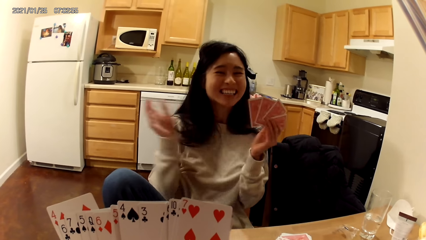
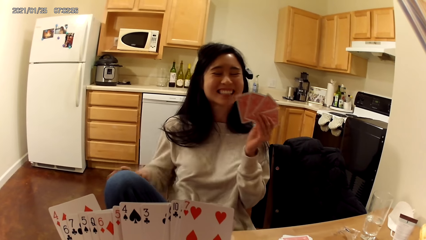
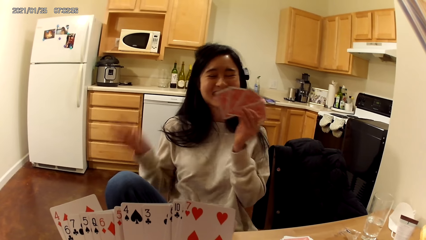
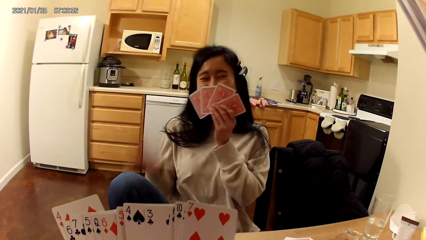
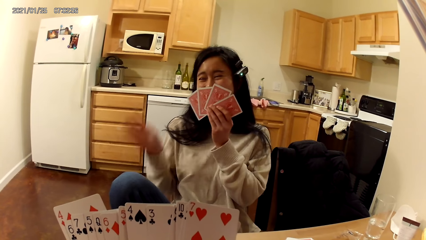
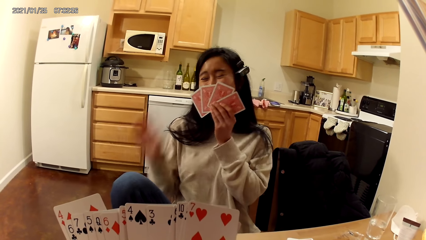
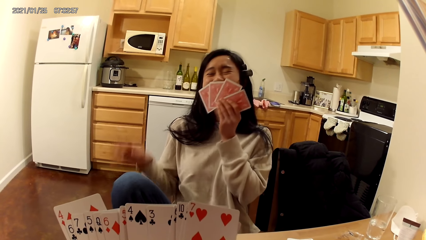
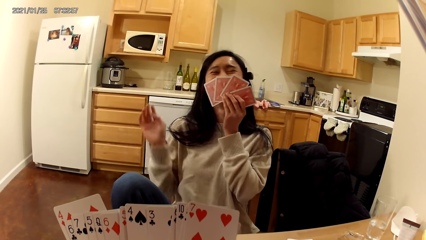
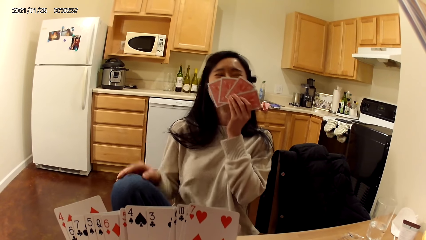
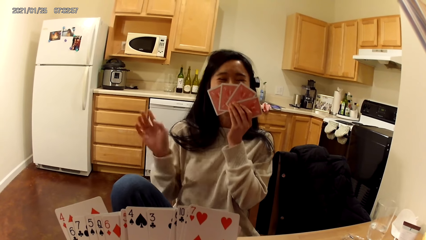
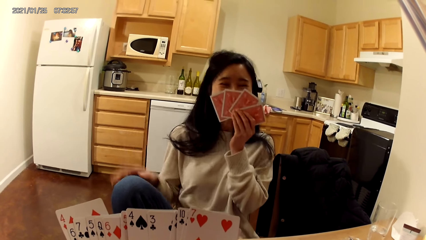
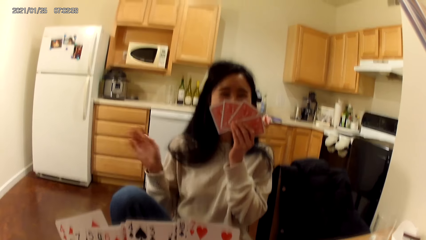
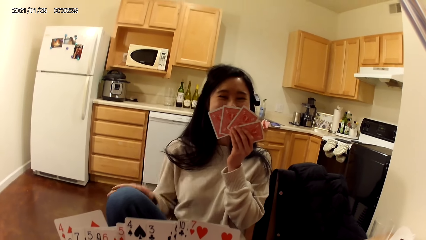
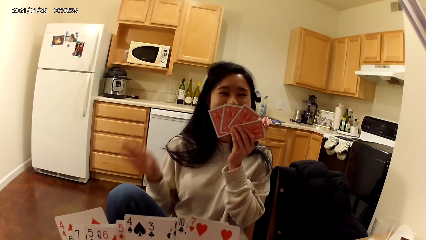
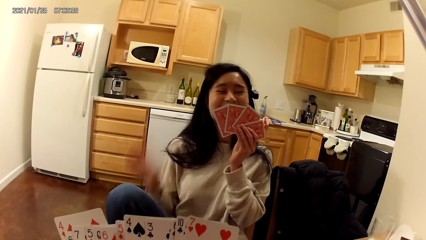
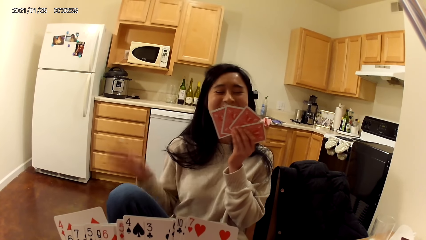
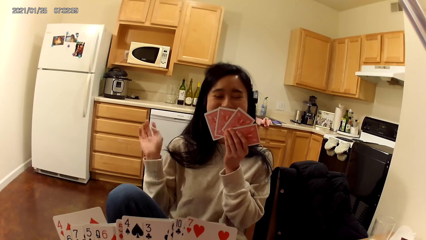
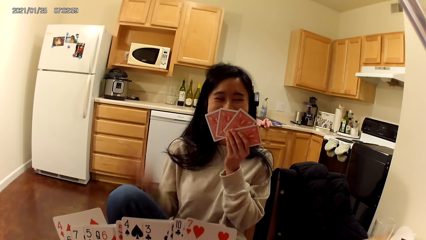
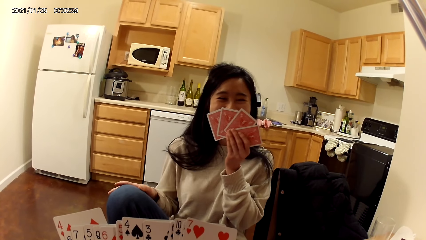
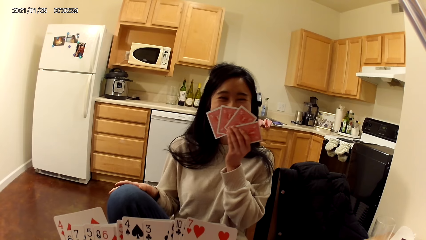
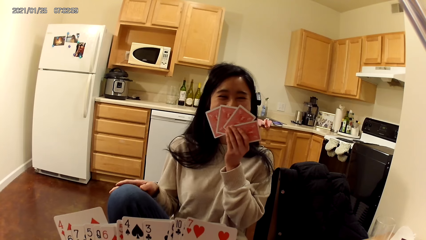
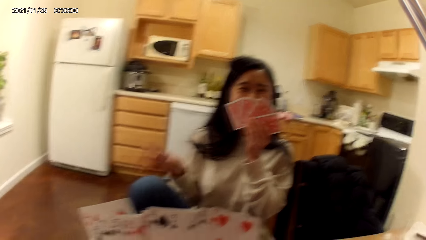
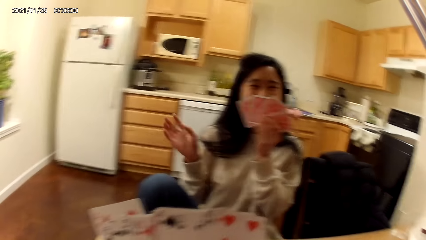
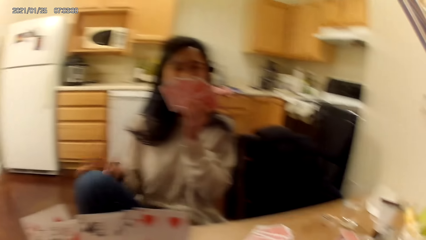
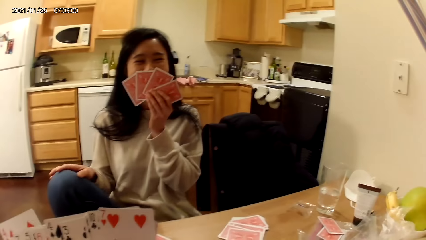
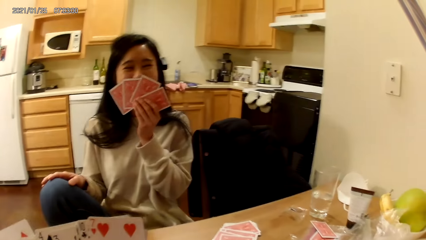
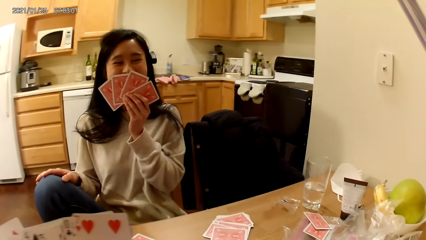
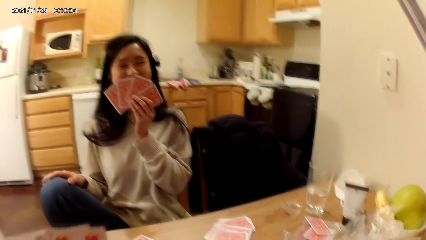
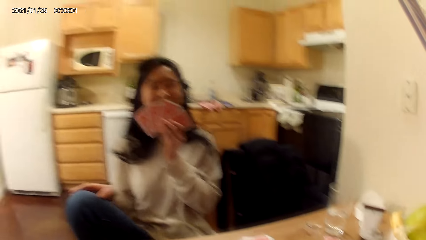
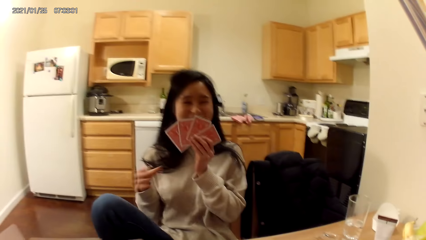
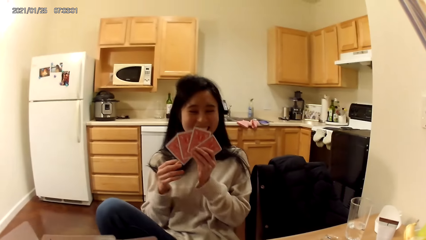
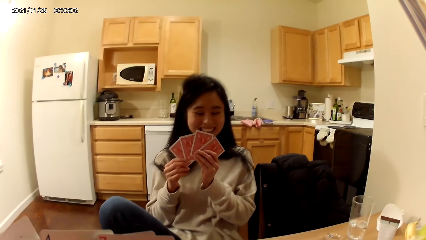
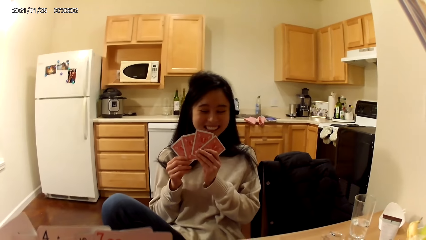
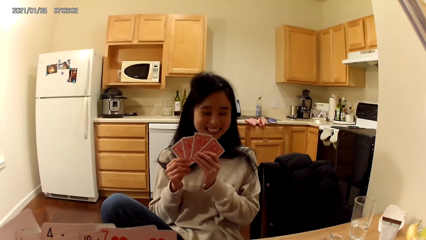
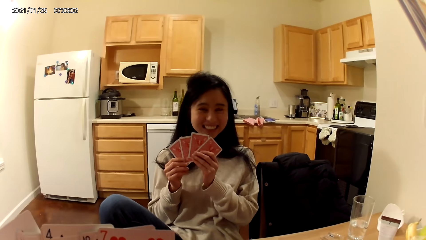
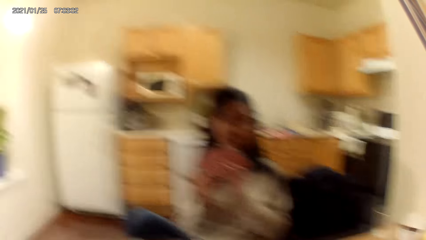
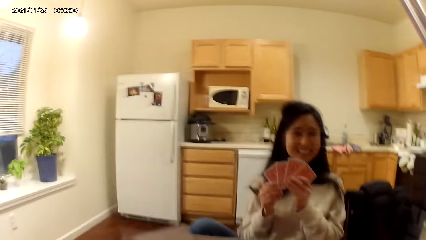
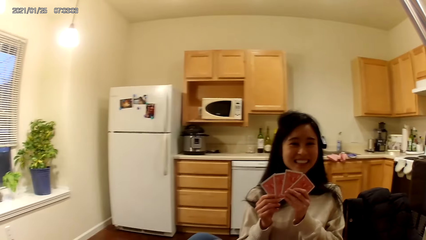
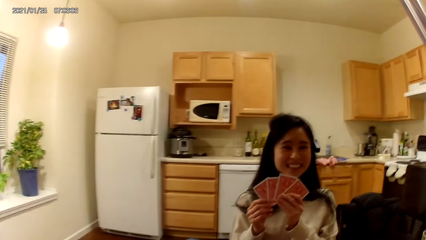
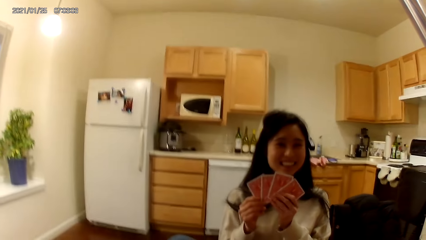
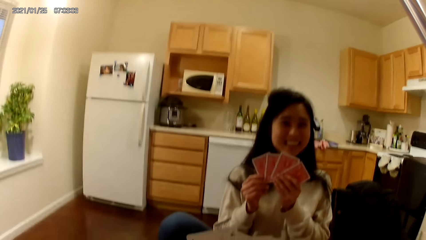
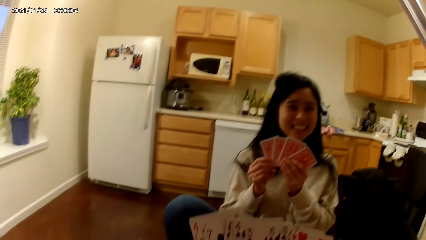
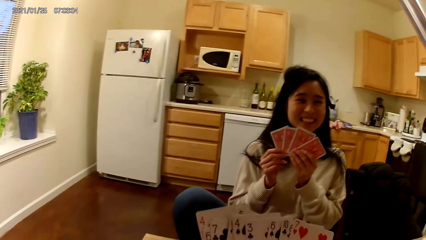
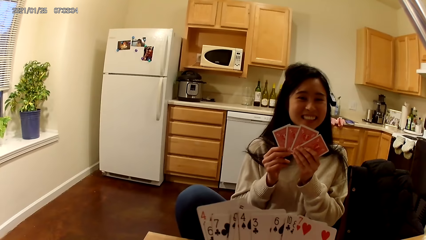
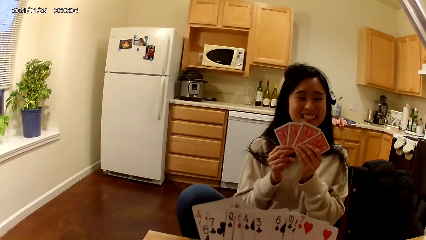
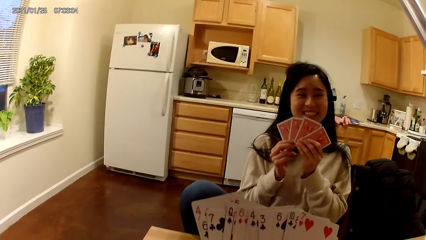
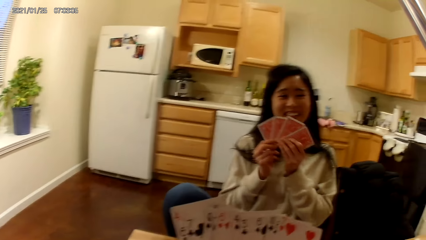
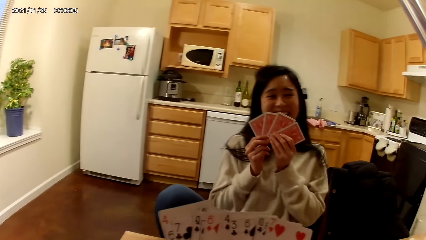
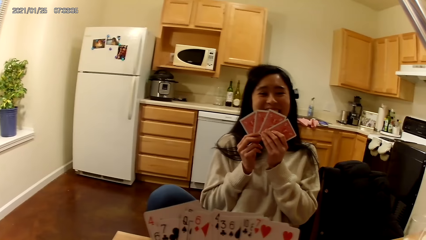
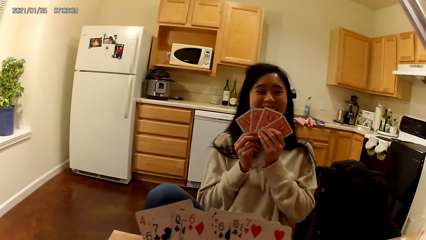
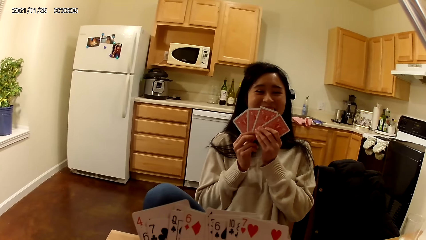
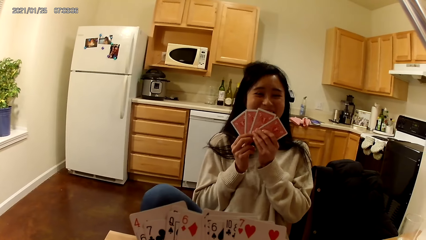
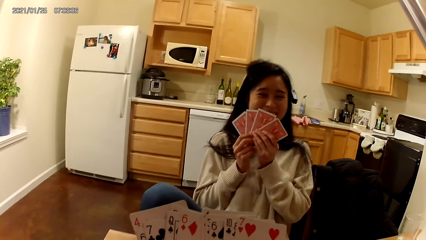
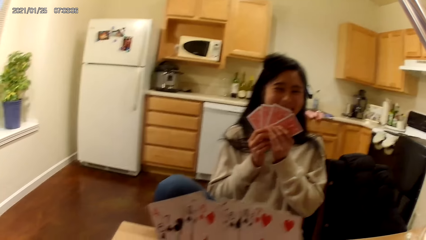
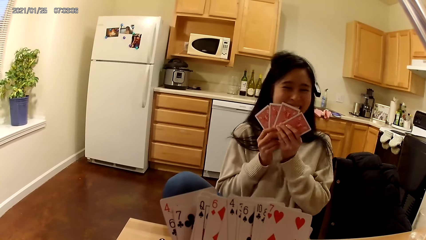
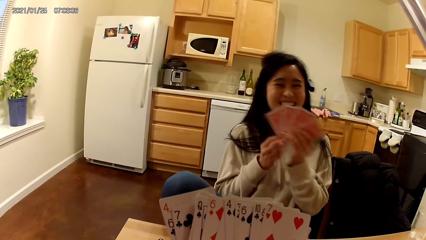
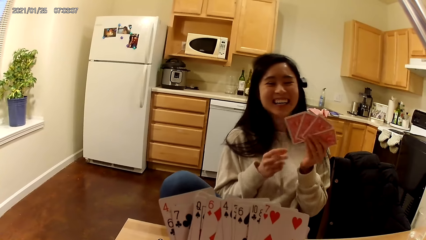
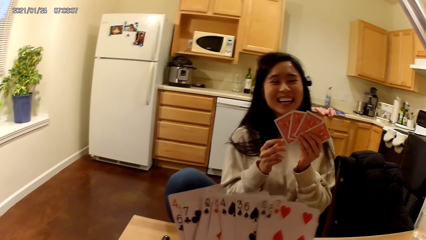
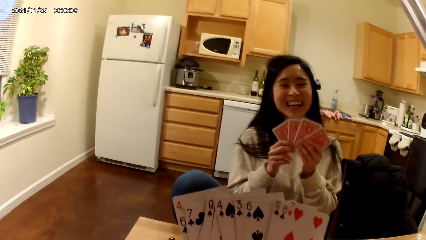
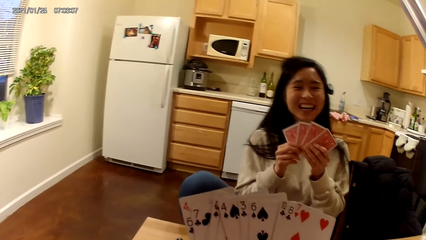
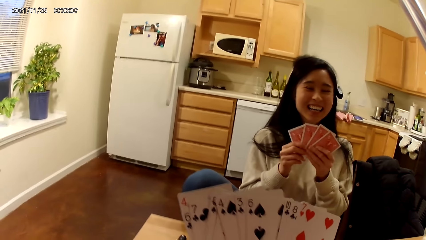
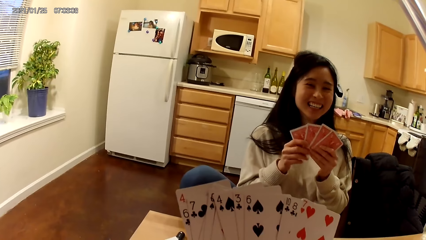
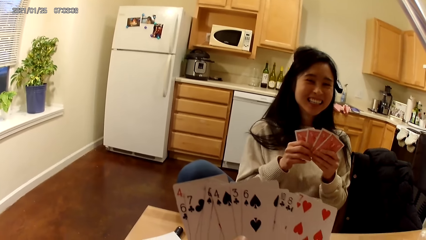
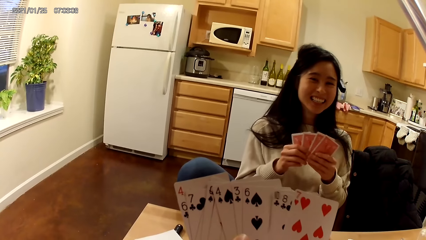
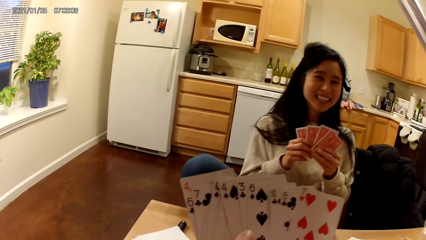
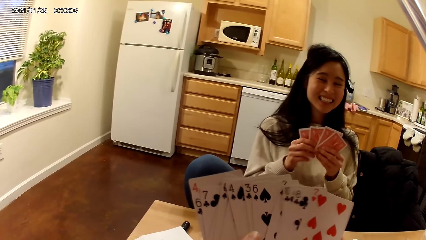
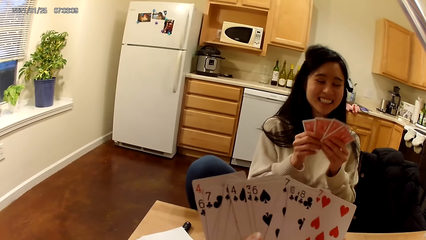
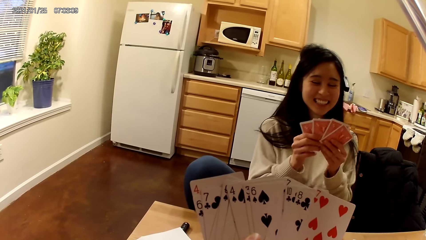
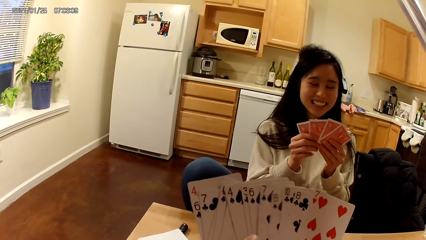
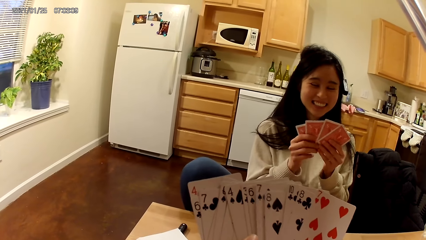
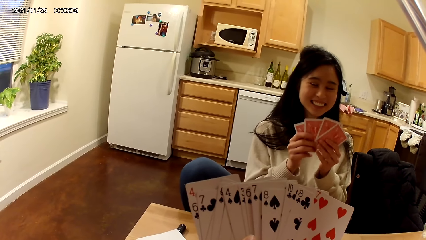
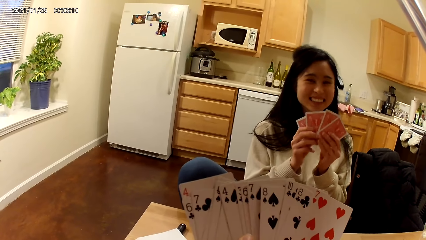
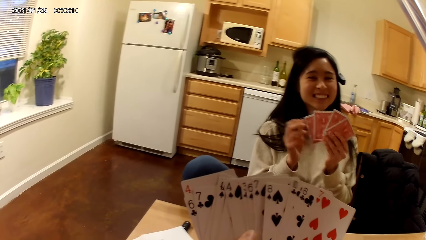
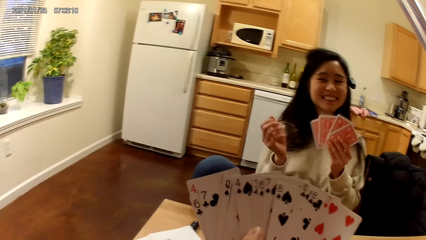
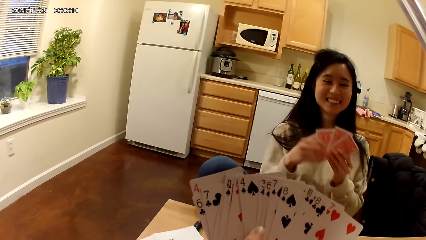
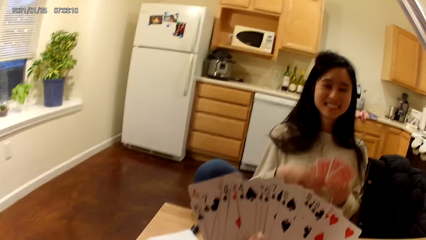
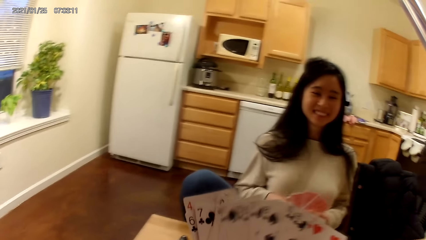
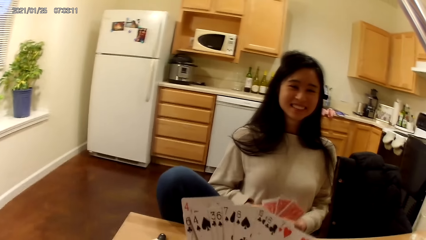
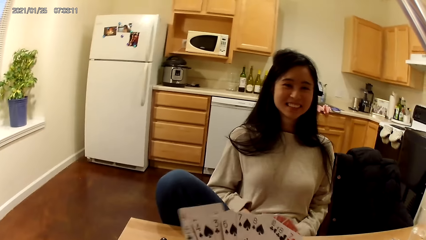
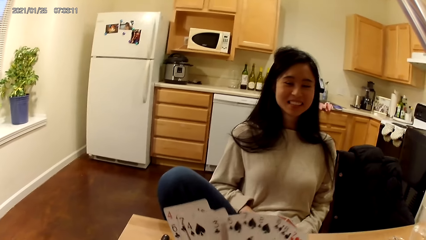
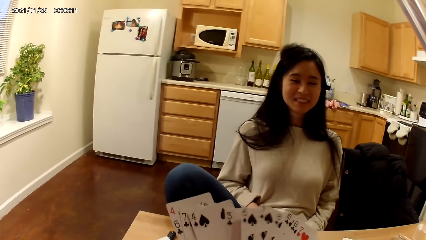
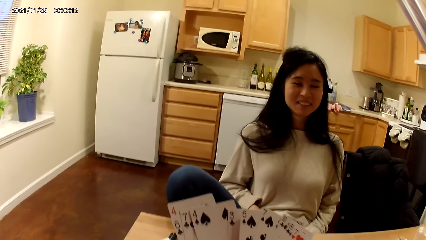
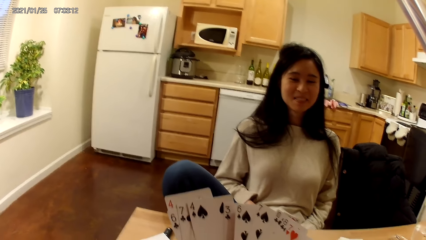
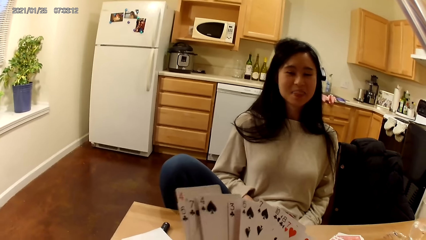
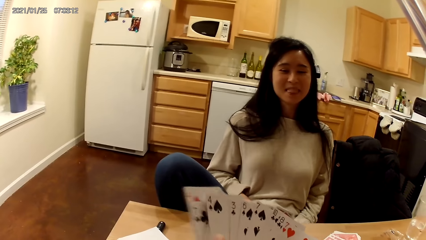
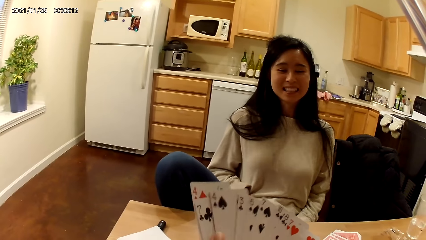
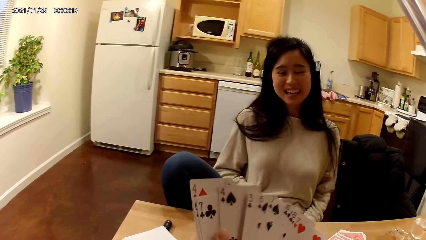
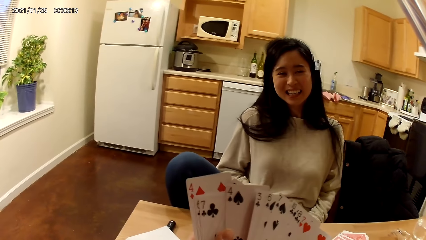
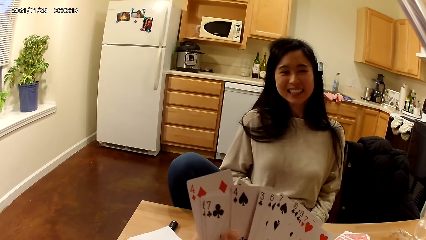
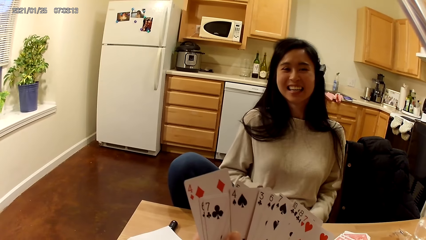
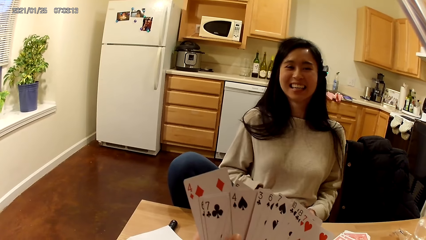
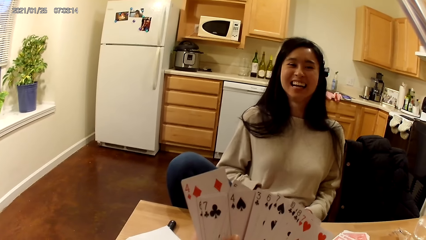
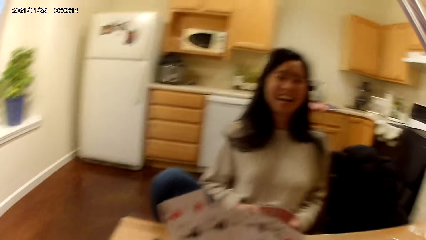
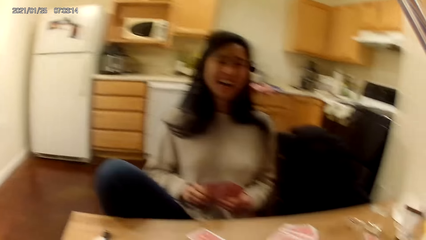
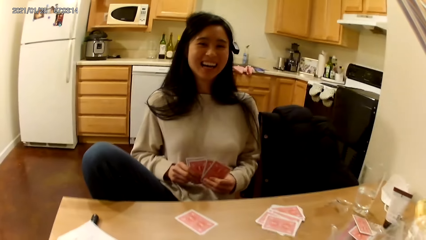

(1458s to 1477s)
The woman hits her right hand on her lap. The woman holds cards in her hands. The camera wearer holds playing cards with hands. They hold playing cards with hands again. The woman lowers the cards in her hands. The camera wearer puts down the playing cards with hands.
